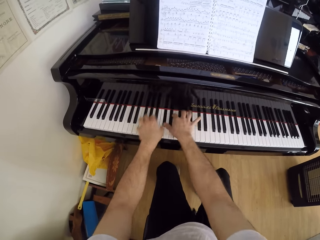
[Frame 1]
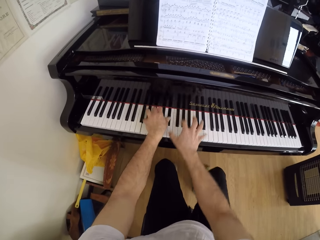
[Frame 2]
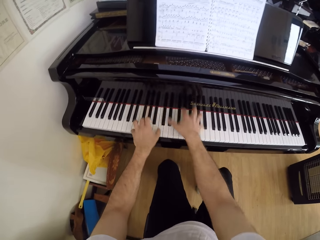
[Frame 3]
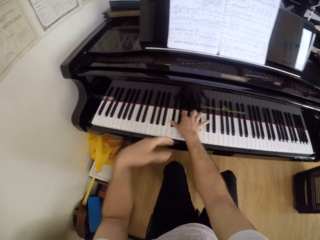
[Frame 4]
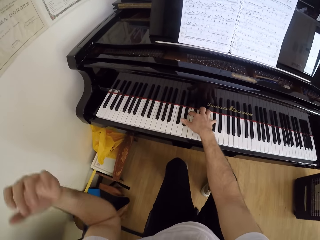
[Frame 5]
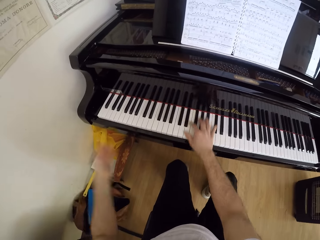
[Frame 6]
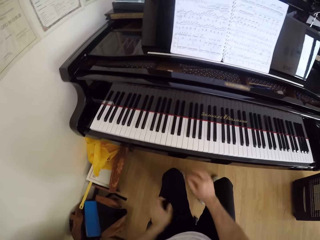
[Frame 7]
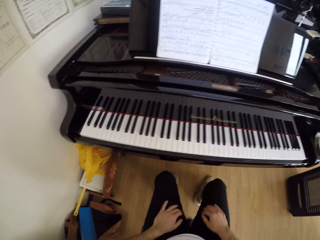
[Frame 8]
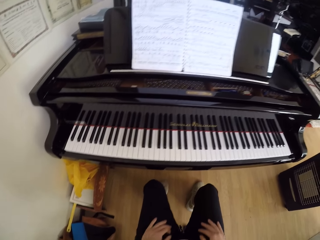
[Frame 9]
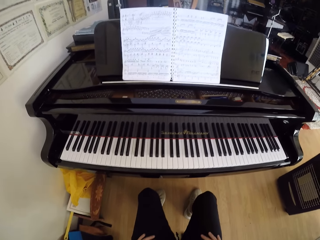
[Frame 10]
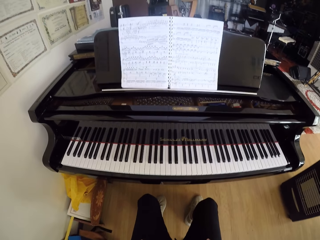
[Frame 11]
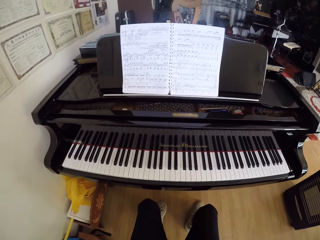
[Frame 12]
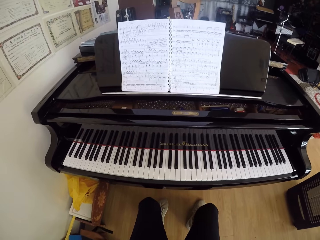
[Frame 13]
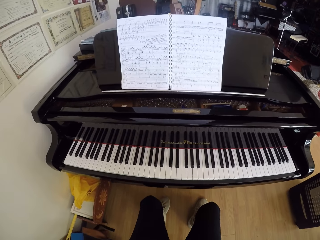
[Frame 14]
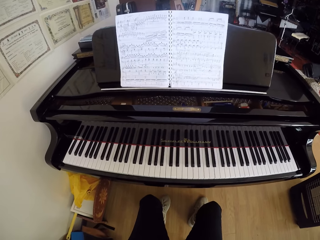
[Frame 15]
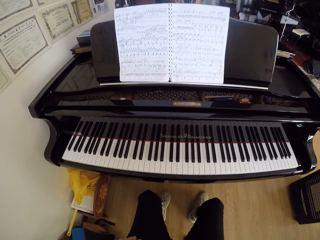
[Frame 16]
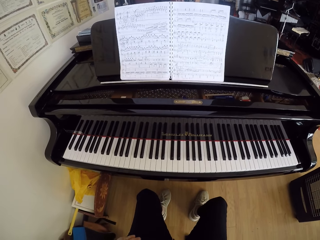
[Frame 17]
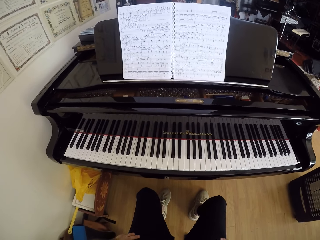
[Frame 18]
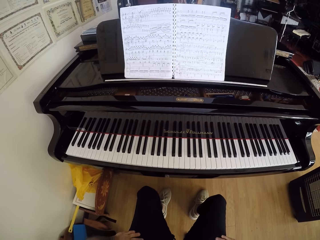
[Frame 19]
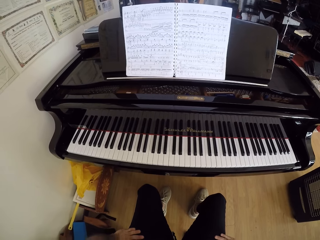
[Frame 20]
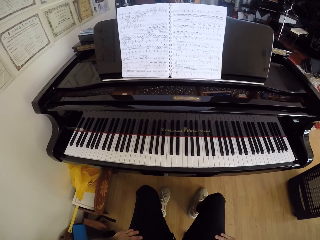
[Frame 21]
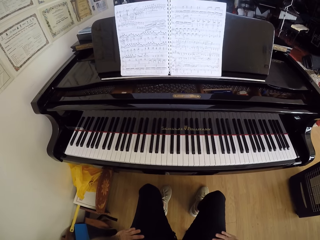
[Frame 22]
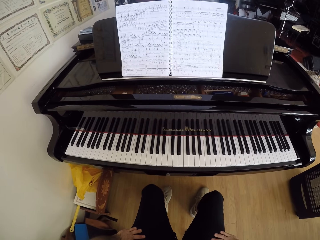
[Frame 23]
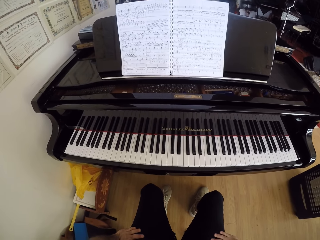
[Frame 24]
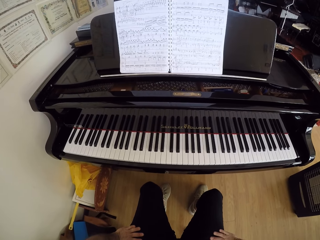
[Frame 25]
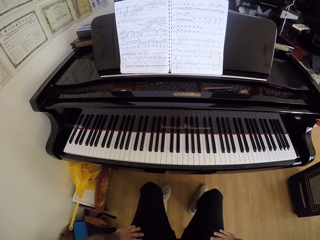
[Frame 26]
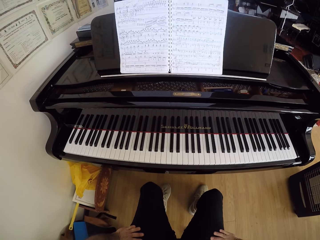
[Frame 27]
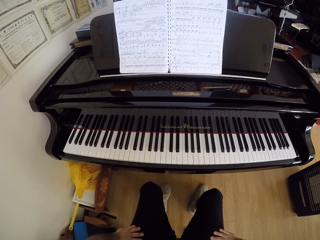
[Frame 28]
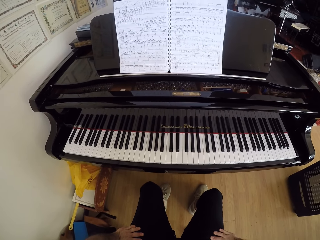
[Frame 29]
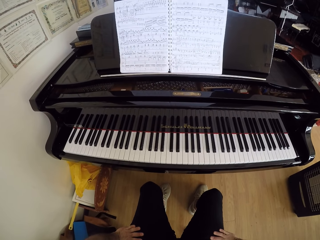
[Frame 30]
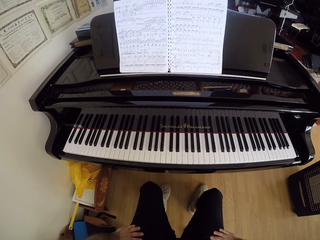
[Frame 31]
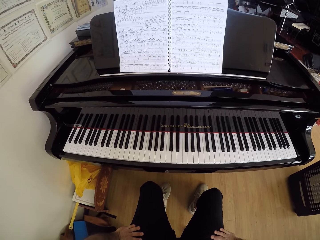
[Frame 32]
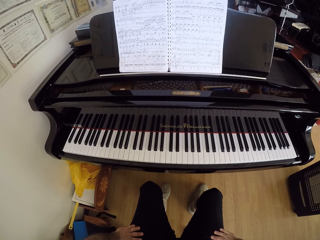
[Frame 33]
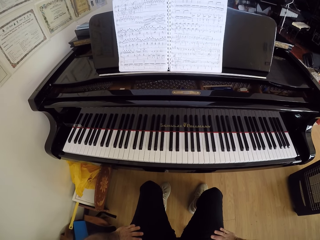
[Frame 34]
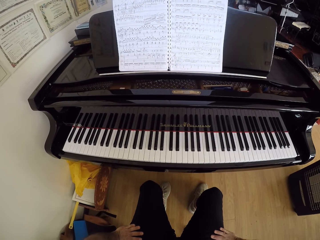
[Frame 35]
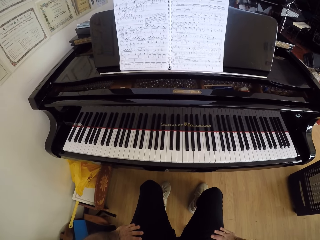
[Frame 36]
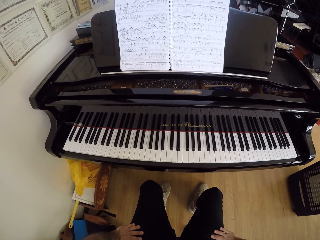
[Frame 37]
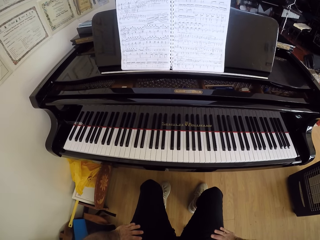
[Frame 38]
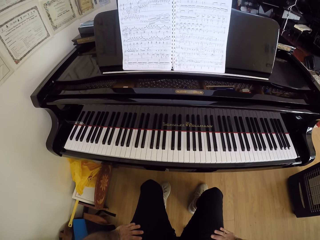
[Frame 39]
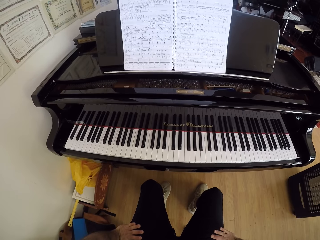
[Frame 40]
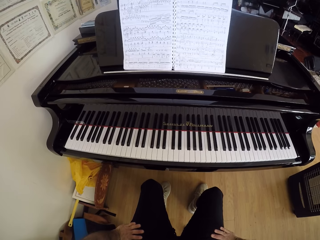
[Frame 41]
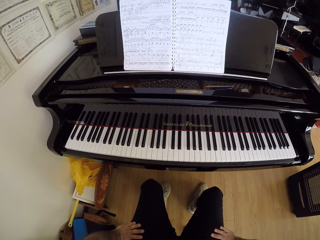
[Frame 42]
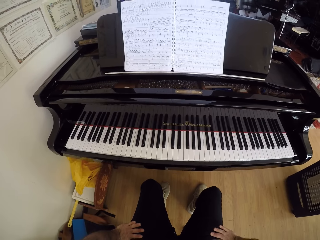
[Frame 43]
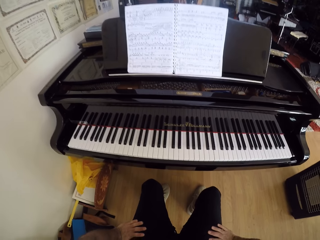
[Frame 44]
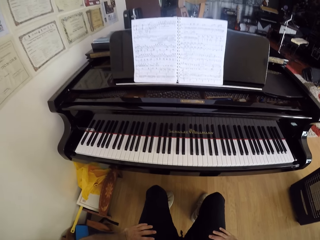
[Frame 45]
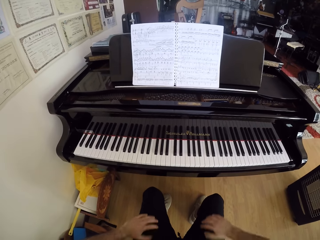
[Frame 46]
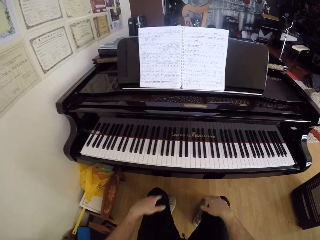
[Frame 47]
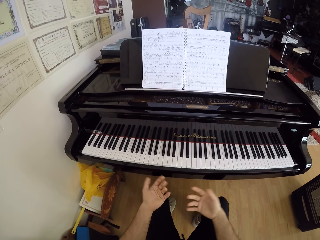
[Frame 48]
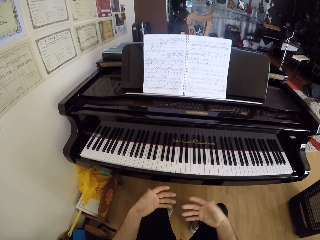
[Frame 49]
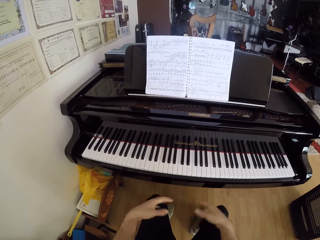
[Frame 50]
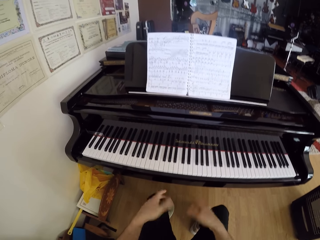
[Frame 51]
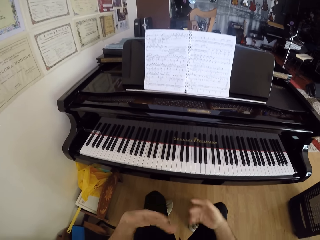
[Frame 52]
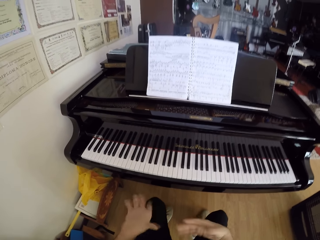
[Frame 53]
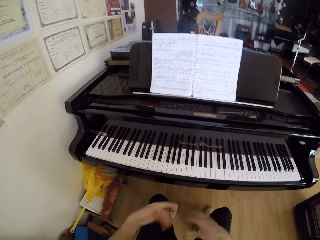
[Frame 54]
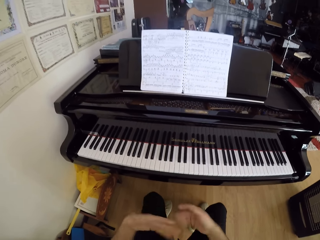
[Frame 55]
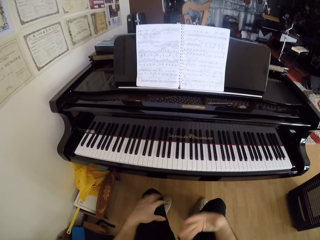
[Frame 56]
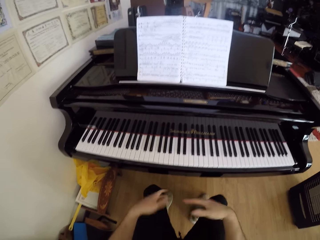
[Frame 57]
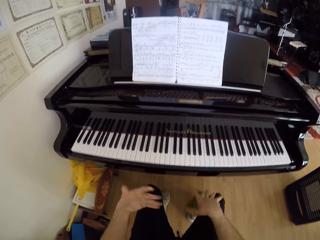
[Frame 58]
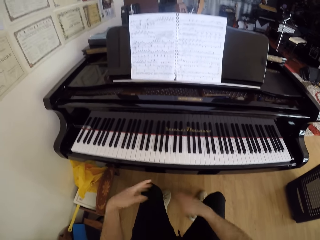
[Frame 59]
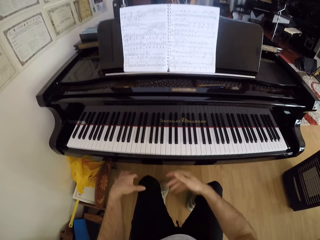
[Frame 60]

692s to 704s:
The camera wearer looks at a book. They wiggle both hands.

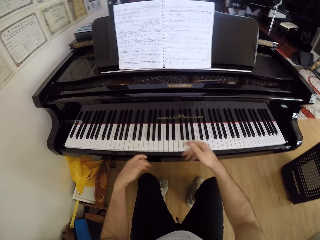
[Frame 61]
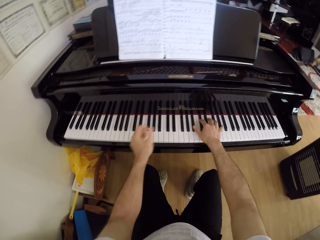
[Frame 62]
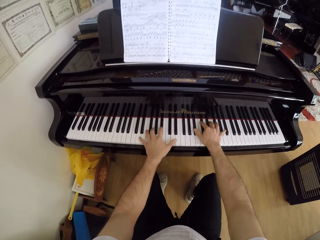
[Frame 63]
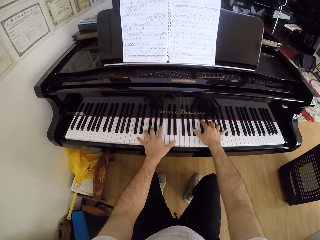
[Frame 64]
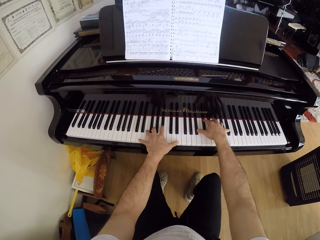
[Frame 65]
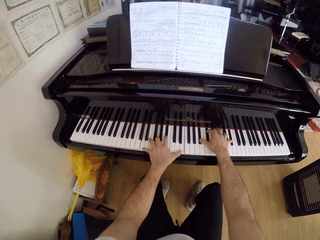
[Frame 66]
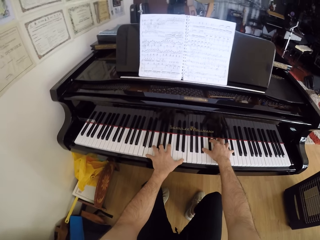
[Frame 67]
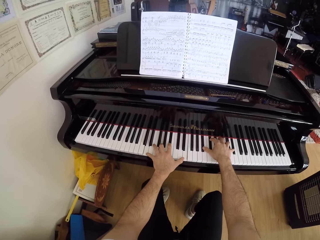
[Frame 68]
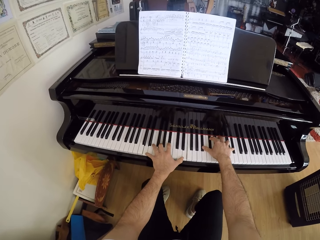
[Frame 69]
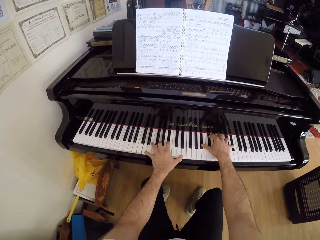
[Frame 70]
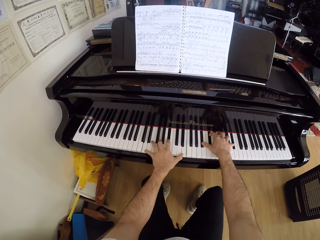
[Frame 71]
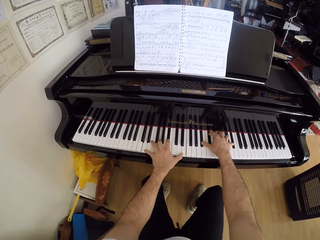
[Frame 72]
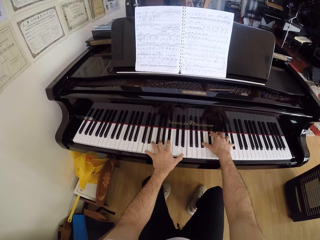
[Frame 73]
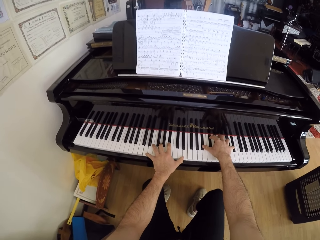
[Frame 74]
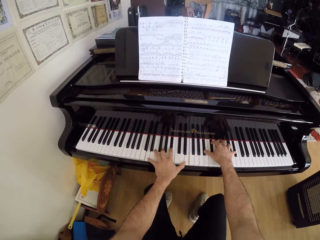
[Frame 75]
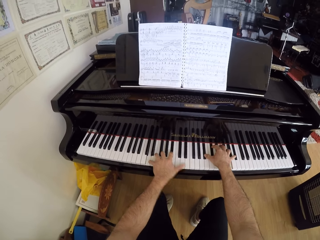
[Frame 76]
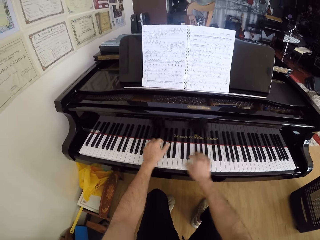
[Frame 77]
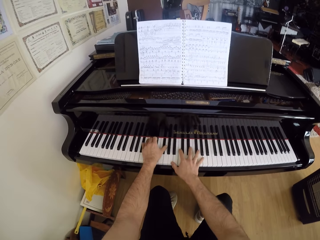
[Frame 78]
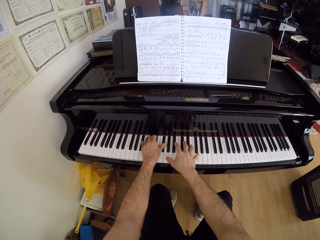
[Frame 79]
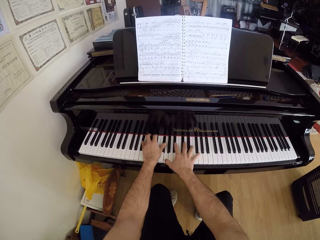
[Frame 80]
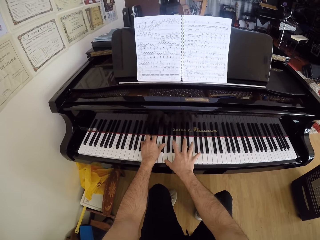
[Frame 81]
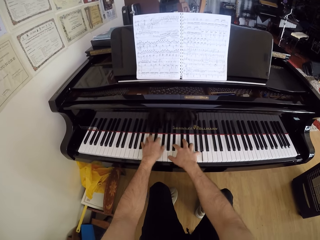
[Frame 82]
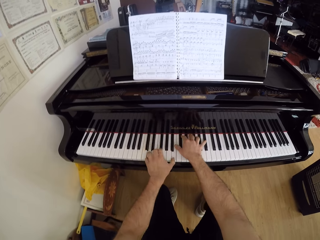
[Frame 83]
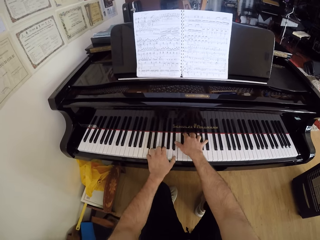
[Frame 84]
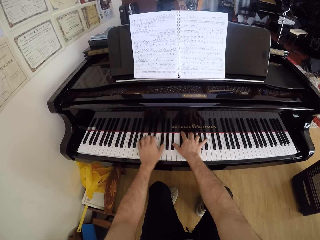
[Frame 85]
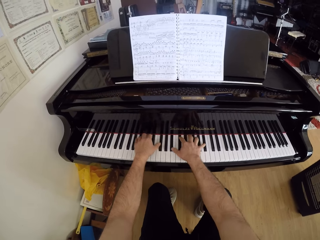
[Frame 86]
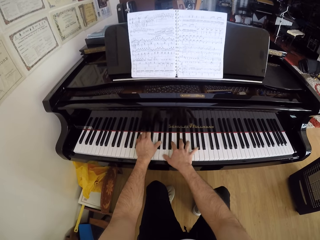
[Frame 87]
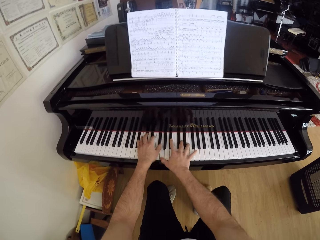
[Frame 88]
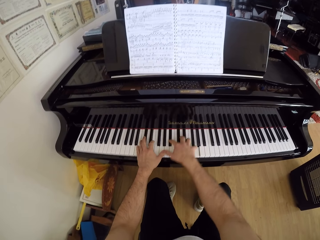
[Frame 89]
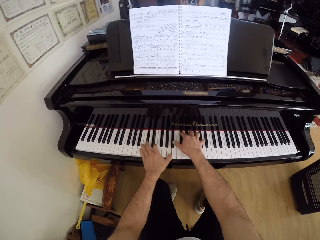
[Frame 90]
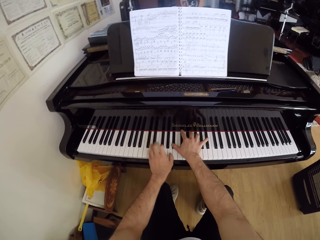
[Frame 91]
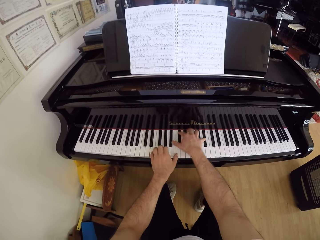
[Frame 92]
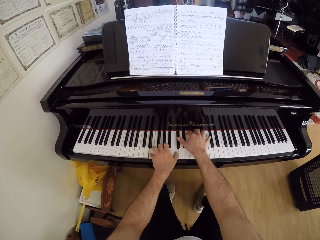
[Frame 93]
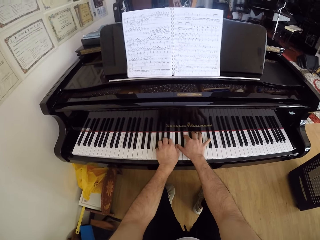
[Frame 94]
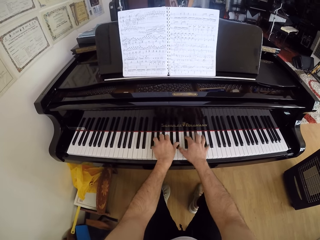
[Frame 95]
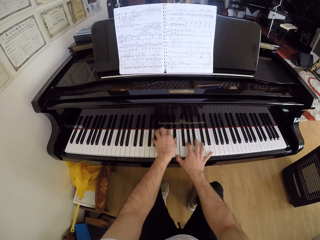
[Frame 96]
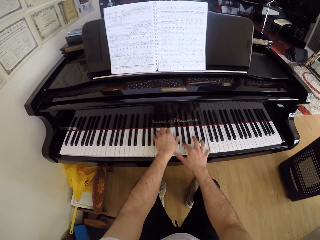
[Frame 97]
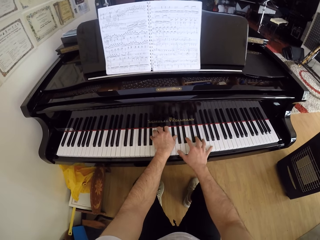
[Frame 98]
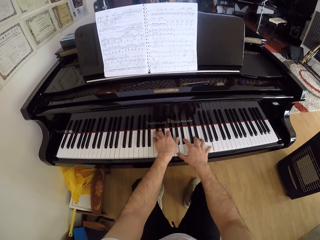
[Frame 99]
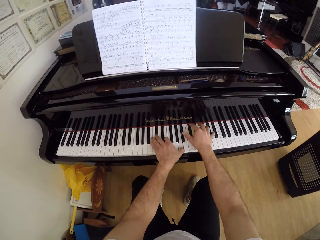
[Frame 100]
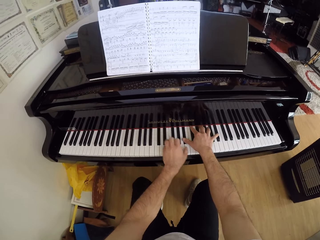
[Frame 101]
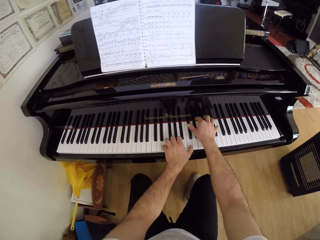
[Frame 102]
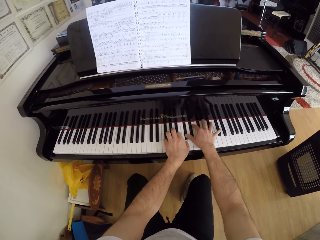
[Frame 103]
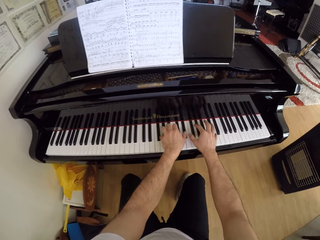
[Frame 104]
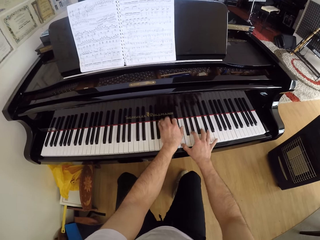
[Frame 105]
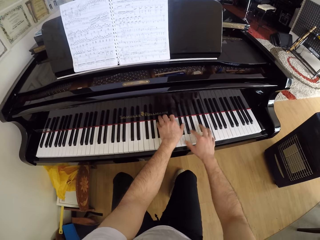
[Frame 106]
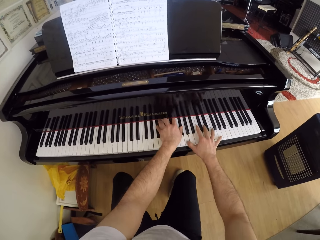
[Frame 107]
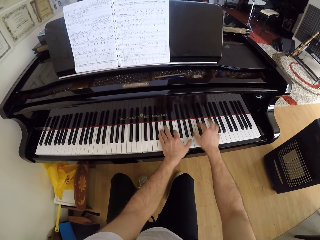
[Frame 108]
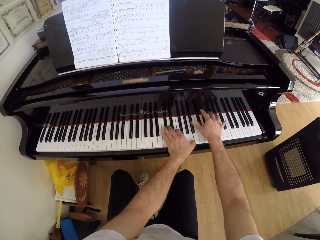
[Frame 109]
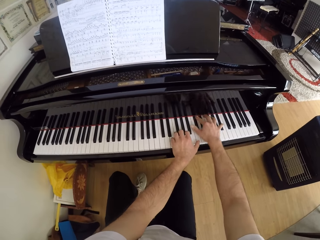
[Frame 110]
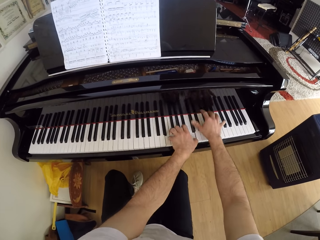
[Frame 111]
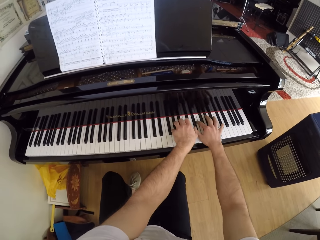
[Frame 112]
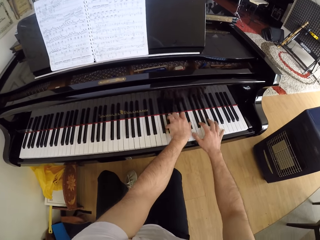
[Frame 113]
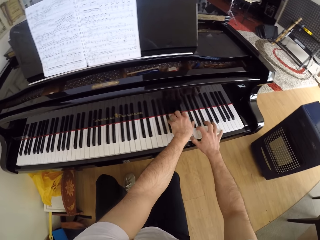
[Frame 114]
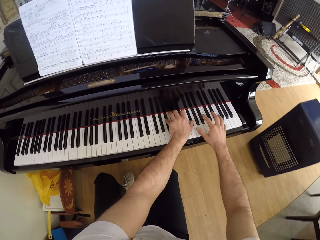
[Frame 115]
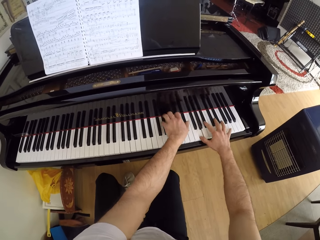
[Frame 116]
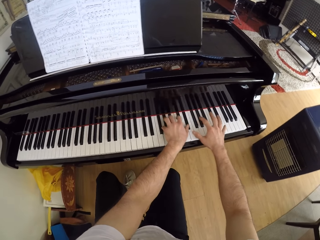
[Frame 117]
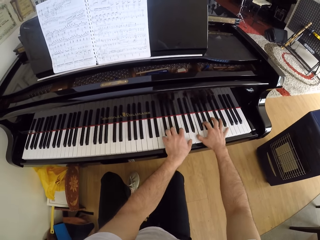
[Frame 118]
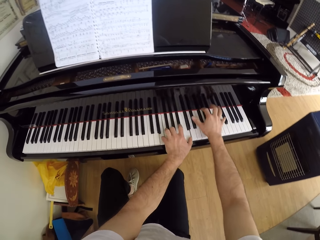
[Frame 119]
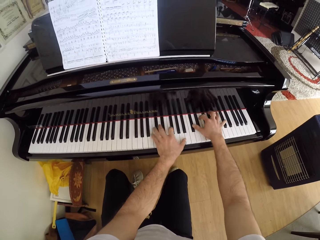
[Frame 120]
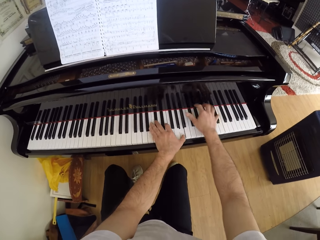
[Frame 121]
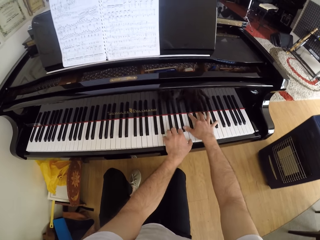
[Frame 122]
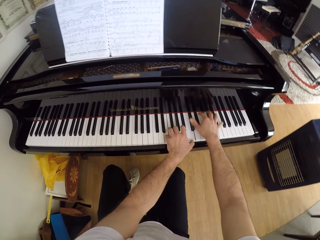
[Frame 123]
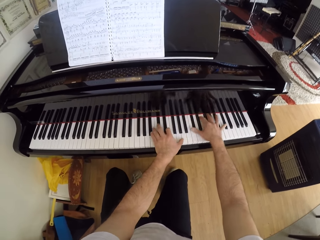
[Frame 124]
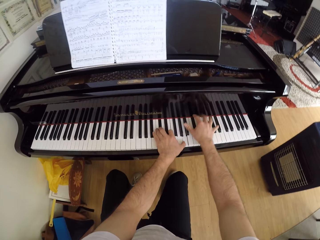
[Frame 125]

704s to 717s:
The camera wearer plays the piano with both hands.
